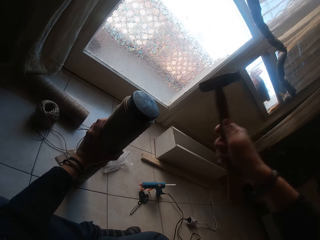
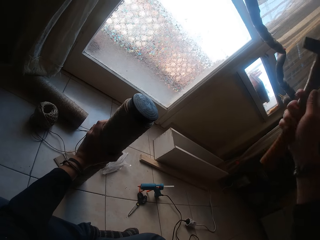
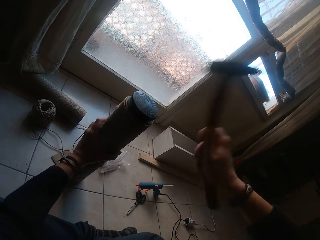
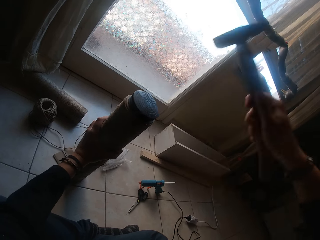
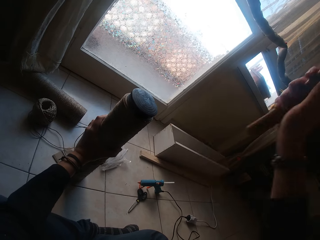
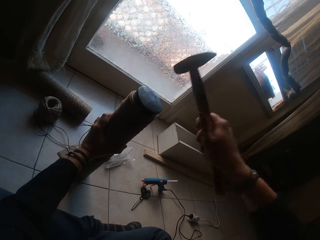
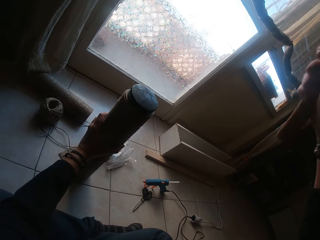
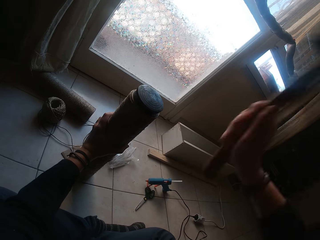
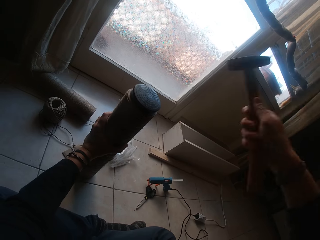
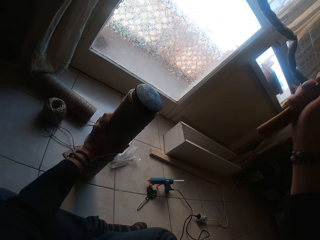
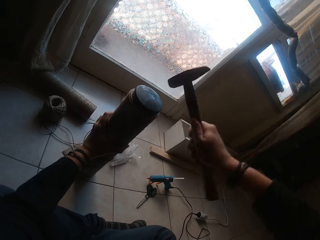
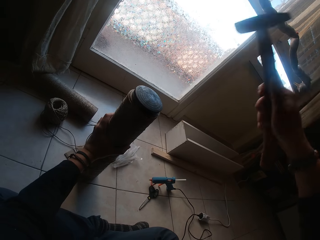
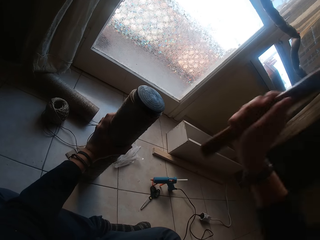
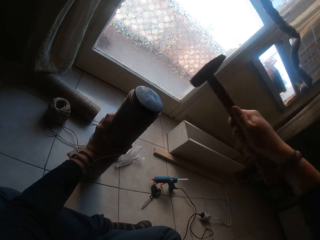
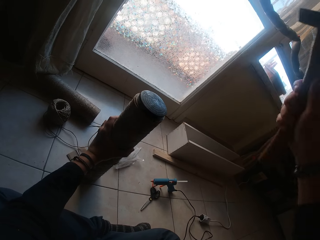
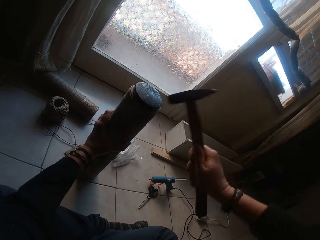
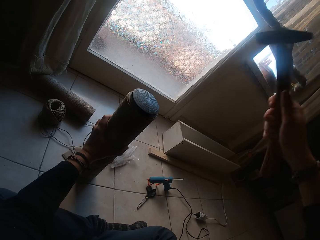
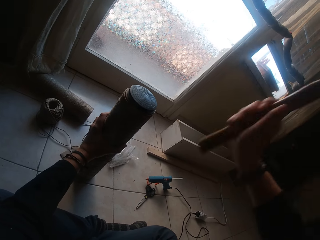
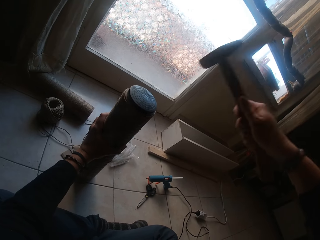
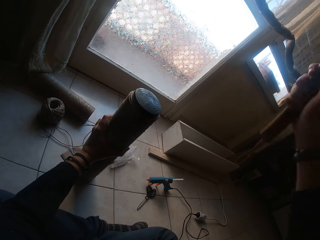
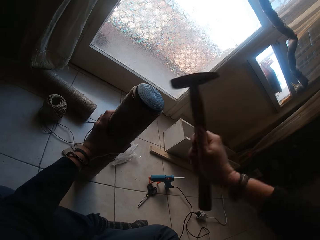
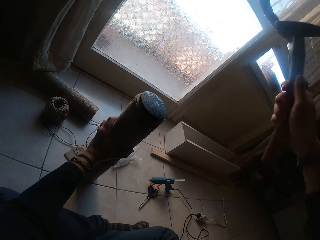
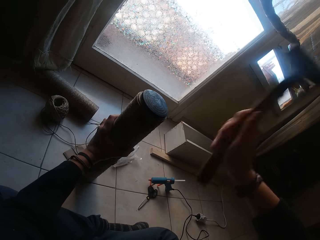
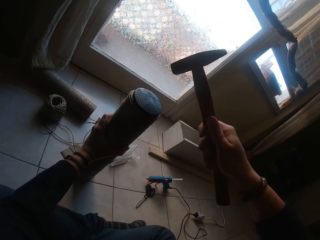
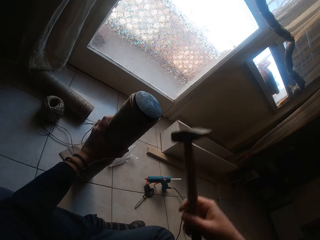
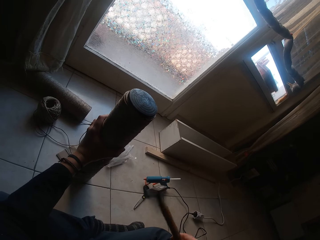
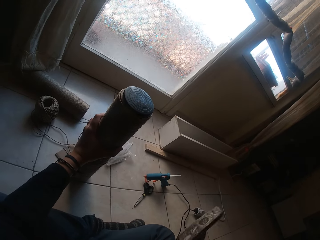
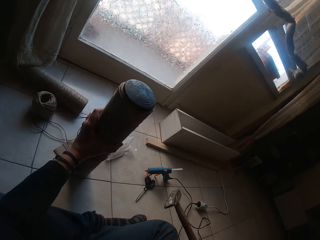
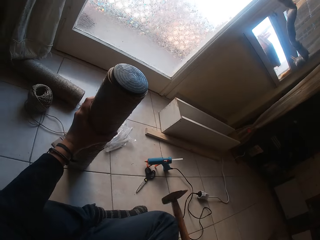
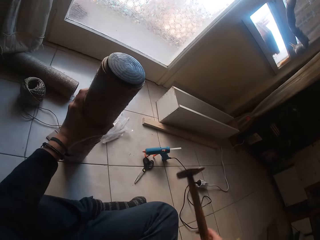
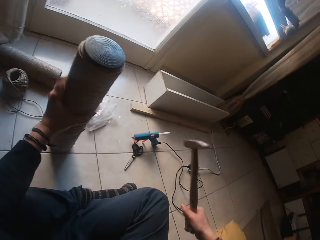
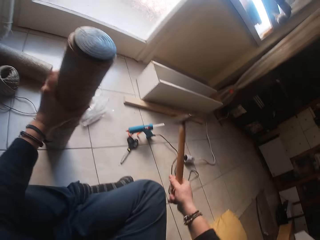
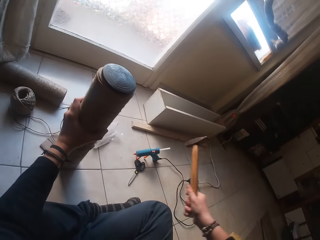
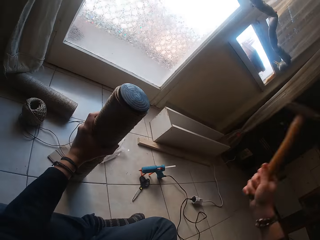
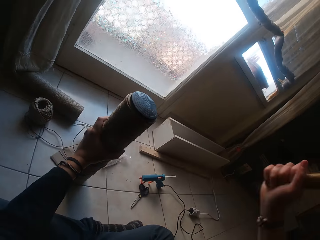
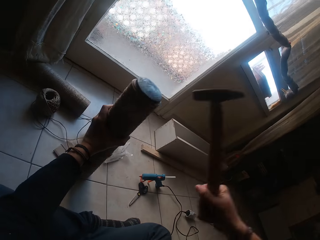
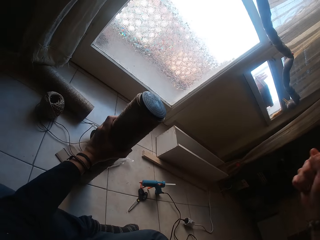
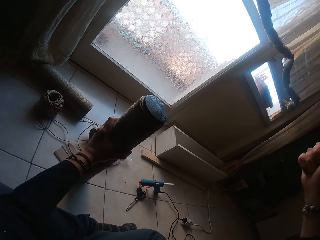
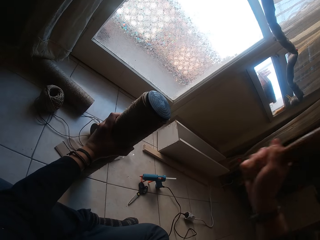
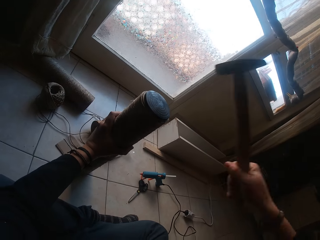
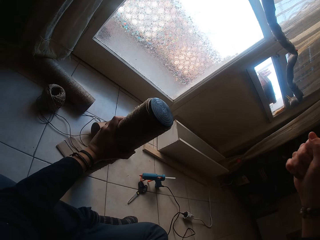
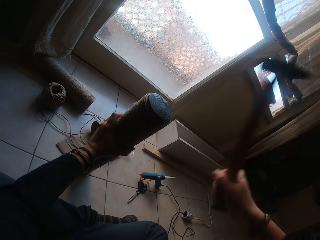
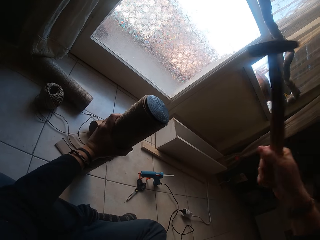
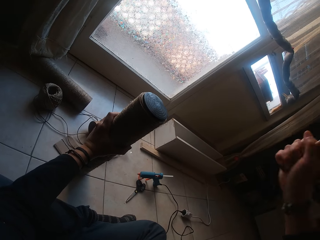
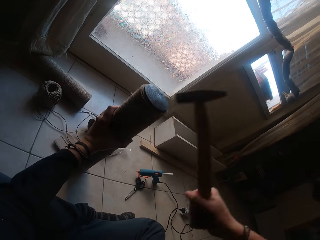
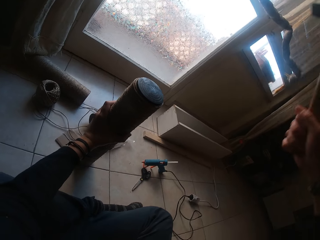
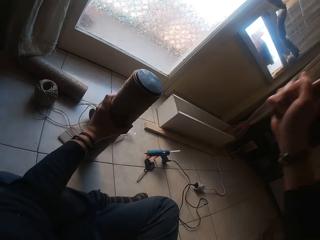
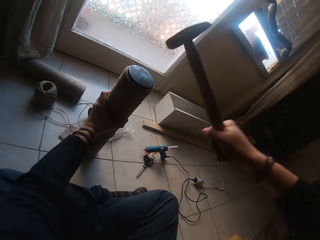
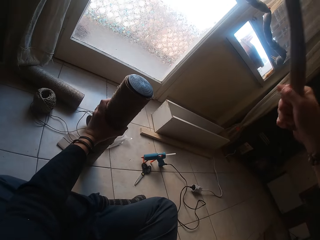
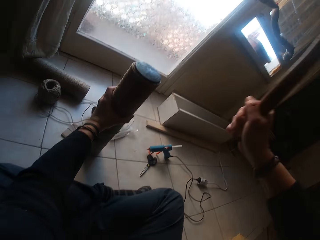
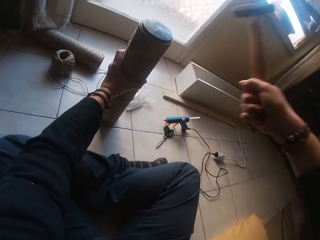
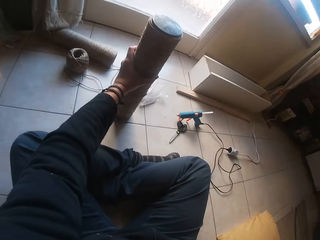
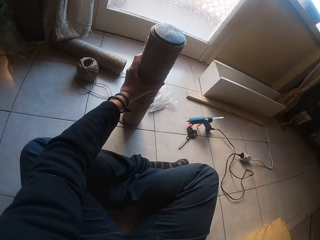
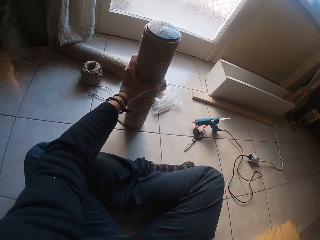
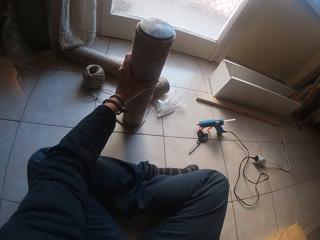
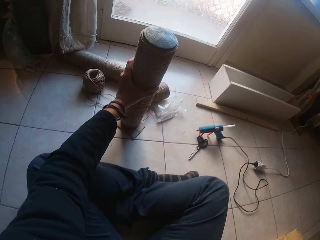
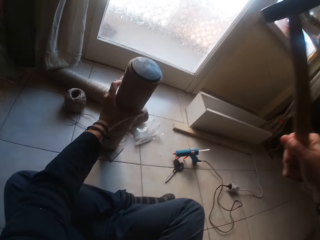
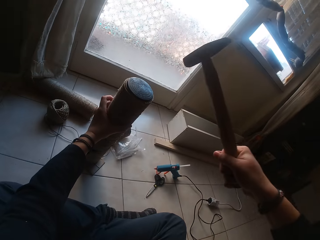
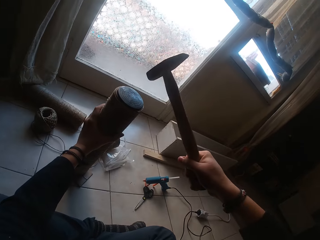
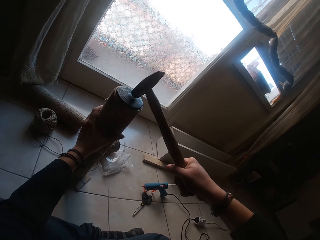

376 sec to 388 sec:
The camera wearer hits the base of the hammer in his right hand on the floor. He hits the cardboard tube cover with the hammer in his right hand.

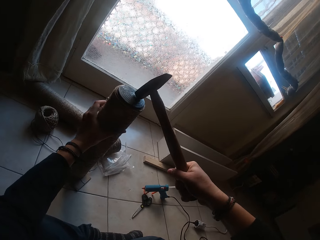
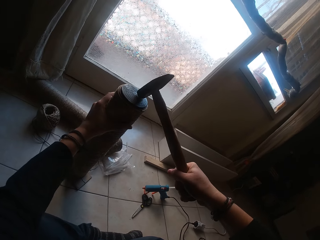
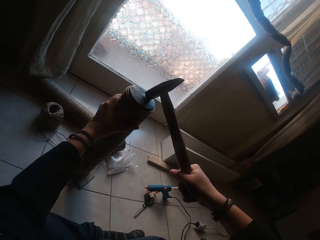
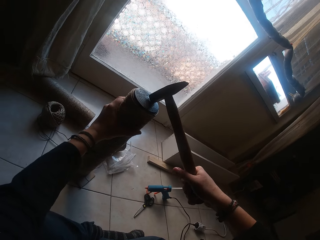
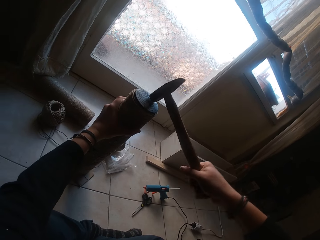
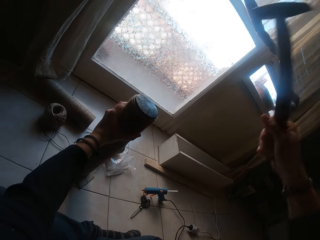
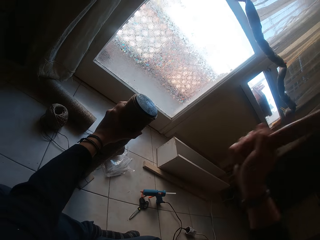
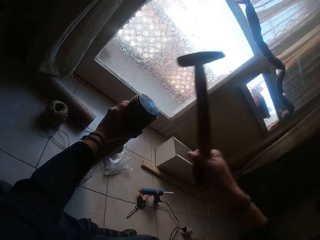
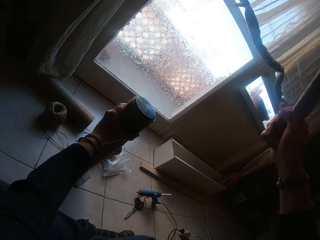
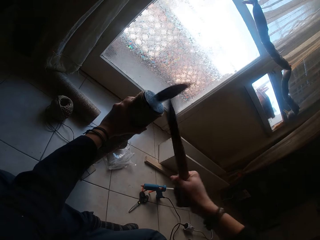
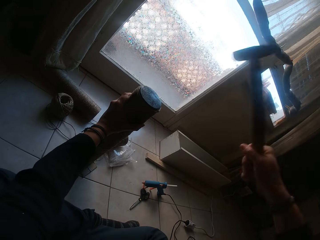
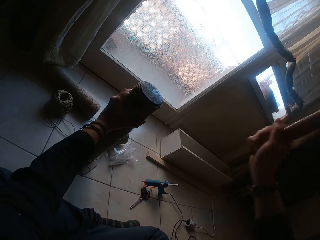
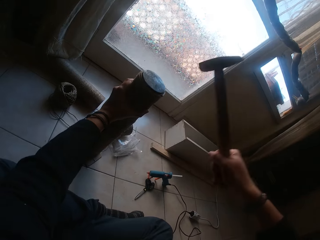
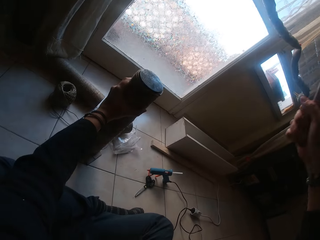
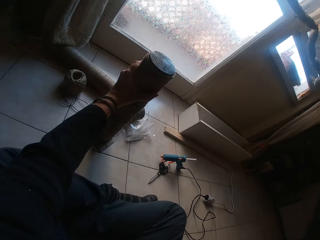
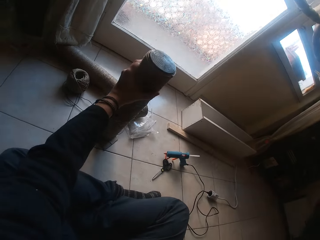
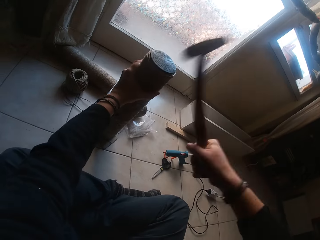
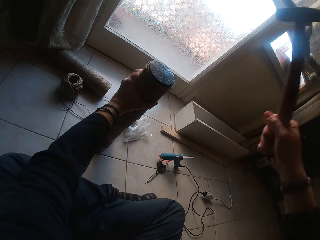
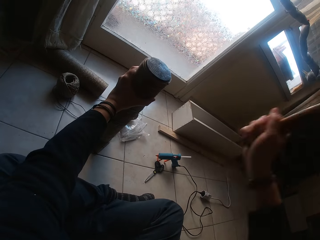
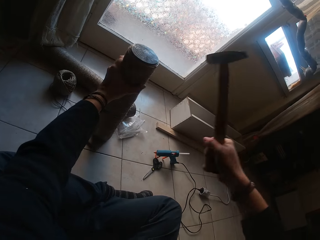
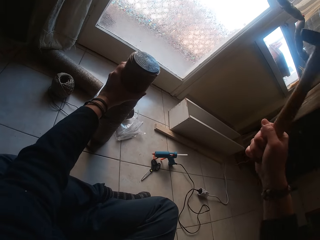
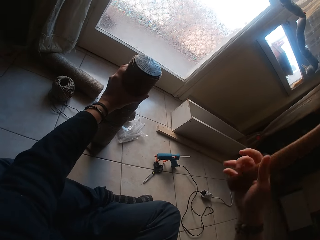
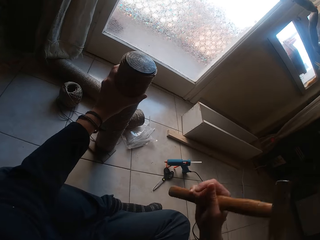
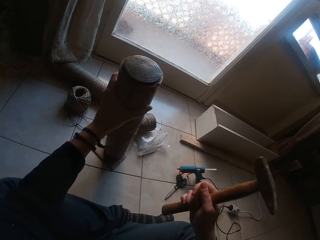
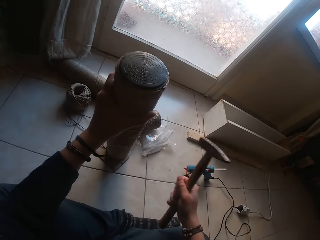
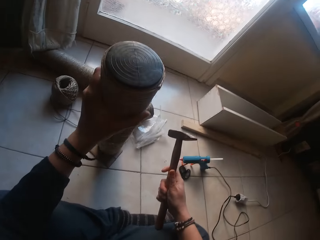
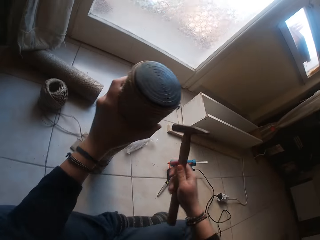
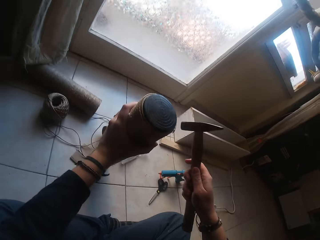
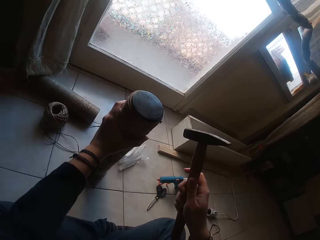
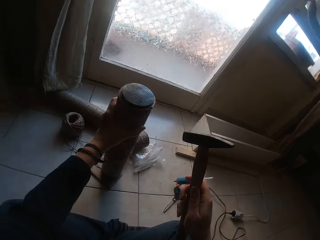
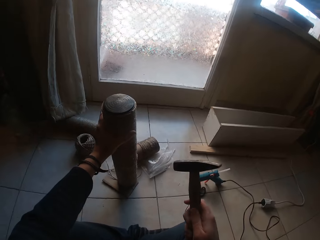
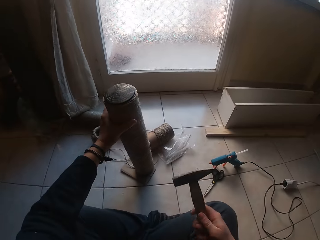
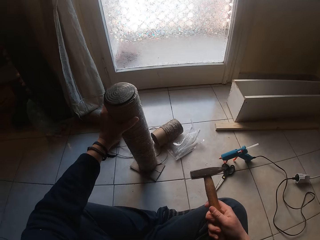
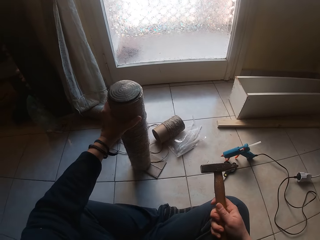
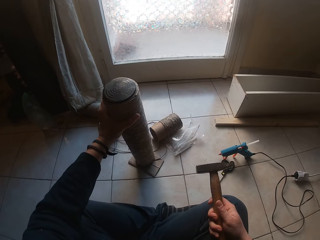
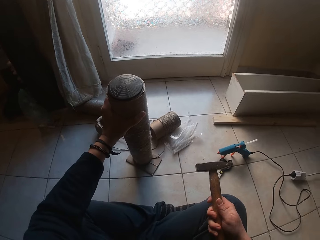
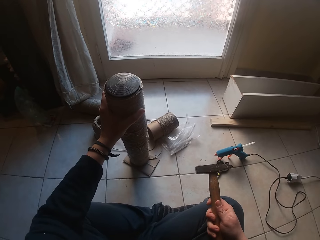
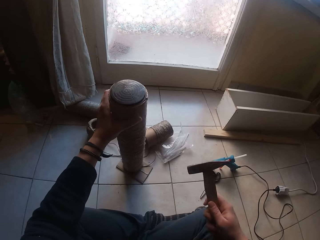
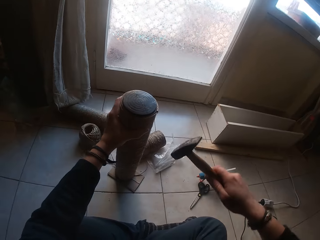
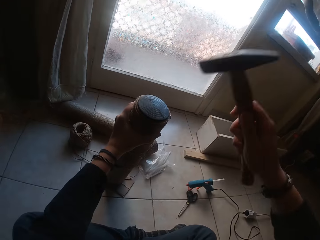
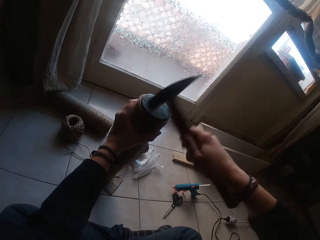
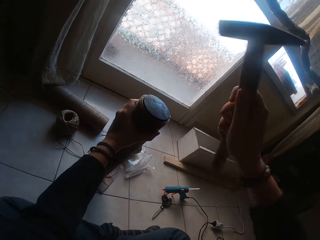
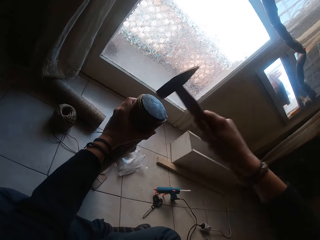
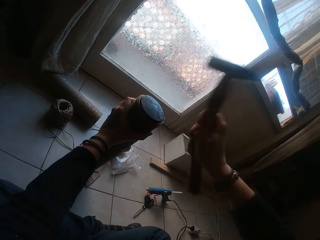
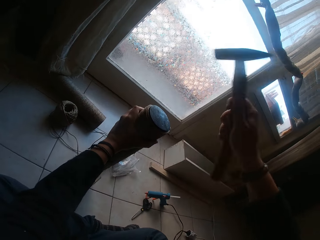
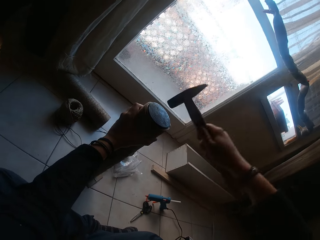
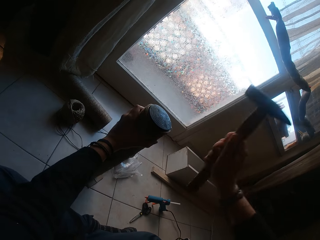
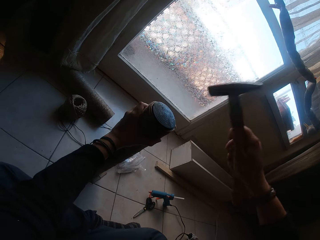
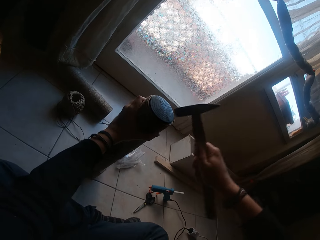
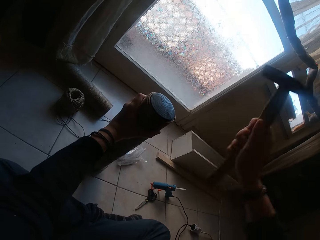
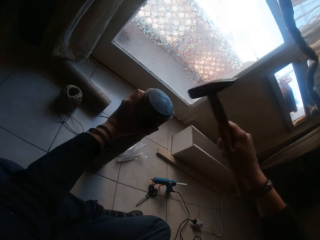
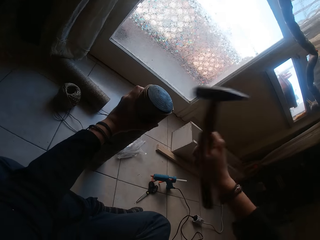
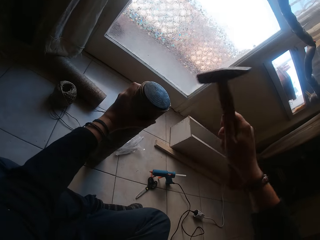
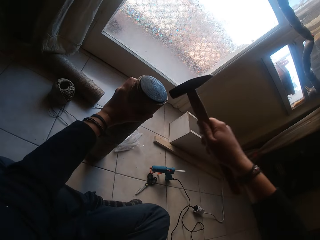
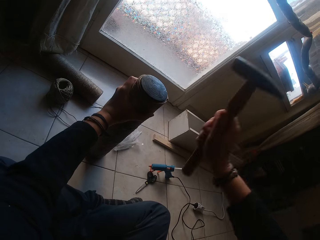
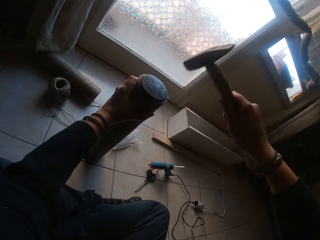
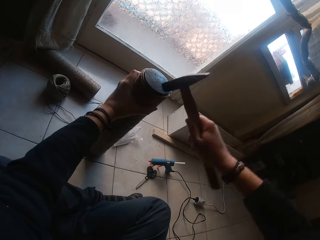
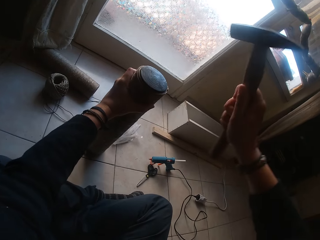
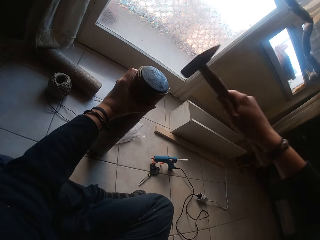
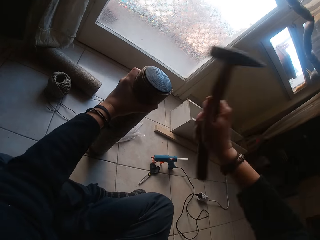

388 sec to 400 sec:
The camera wearer adjusts the cardboard tube in his left hand on the rectangular cardboard on the floor. He hits the cardboard tube cover with the hammer in his right hand.
